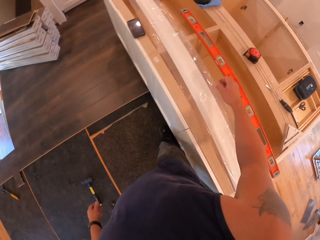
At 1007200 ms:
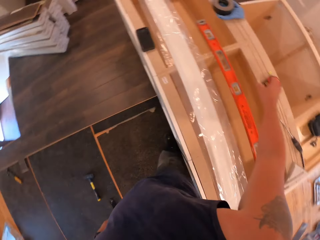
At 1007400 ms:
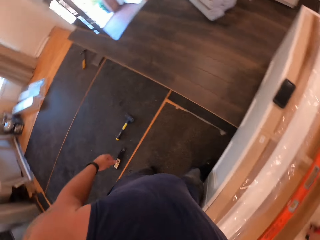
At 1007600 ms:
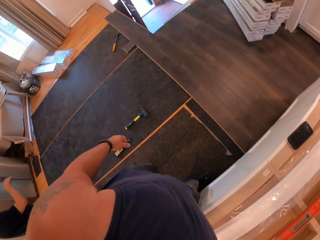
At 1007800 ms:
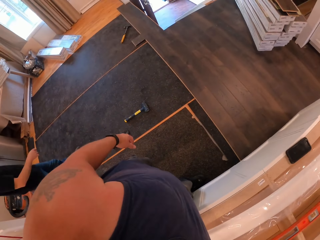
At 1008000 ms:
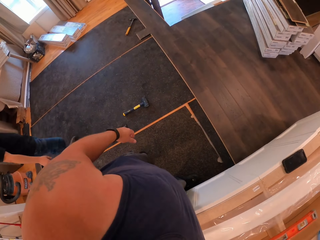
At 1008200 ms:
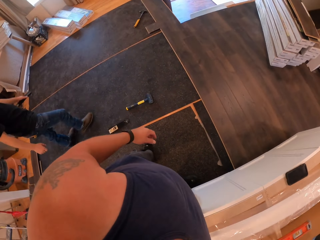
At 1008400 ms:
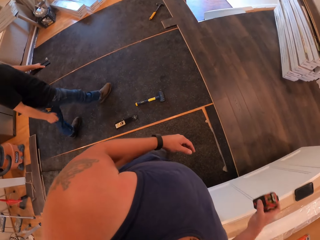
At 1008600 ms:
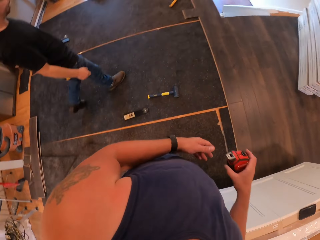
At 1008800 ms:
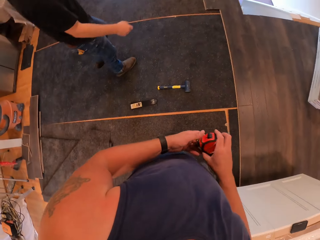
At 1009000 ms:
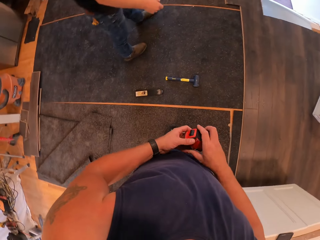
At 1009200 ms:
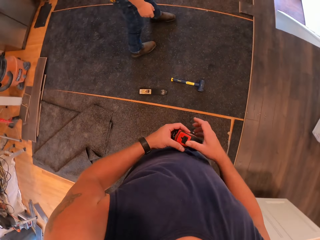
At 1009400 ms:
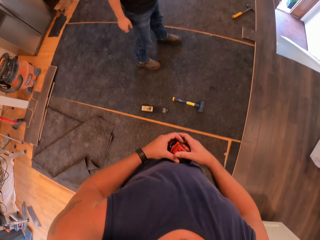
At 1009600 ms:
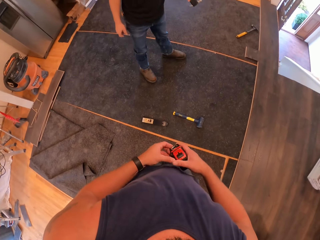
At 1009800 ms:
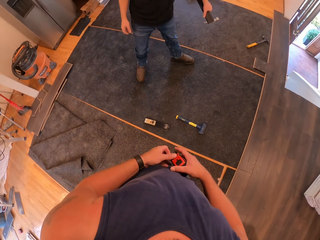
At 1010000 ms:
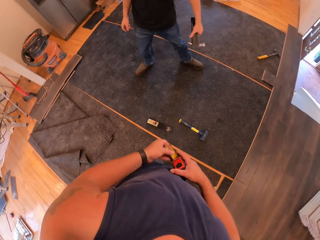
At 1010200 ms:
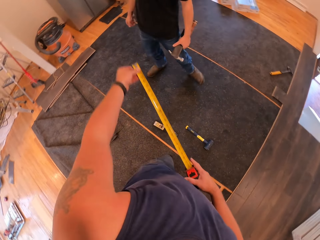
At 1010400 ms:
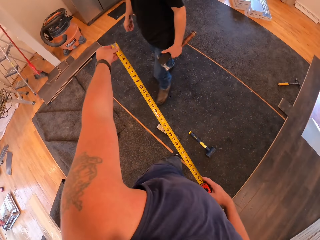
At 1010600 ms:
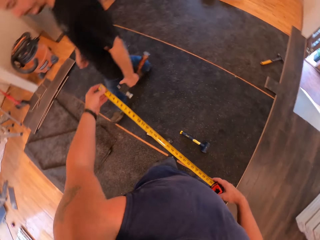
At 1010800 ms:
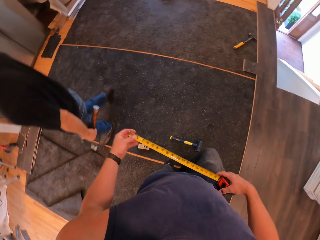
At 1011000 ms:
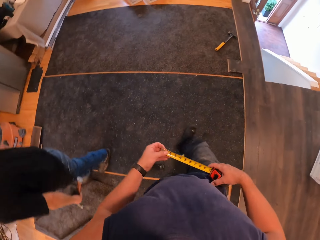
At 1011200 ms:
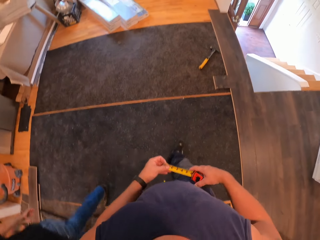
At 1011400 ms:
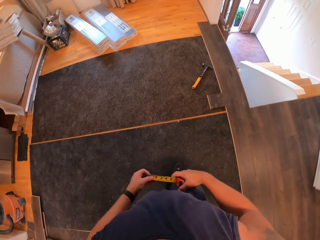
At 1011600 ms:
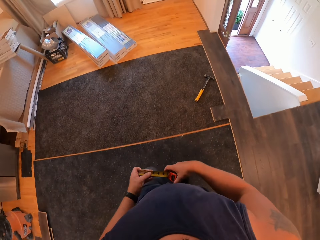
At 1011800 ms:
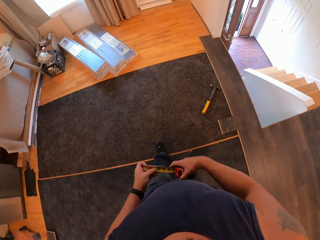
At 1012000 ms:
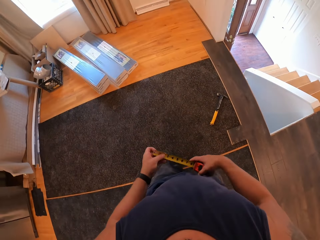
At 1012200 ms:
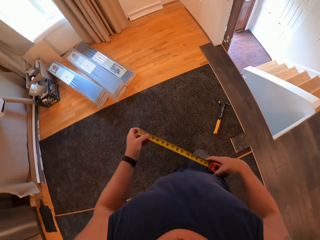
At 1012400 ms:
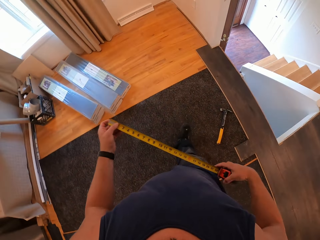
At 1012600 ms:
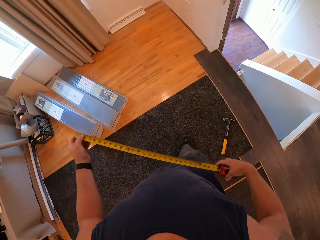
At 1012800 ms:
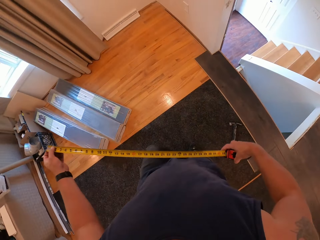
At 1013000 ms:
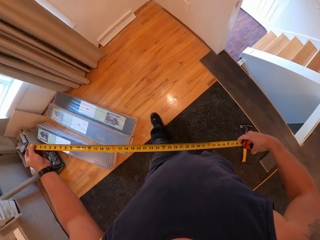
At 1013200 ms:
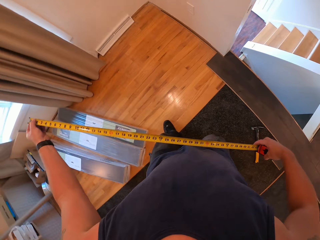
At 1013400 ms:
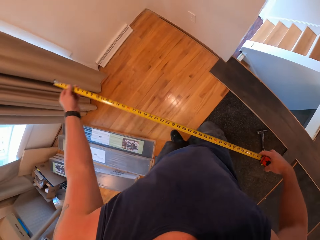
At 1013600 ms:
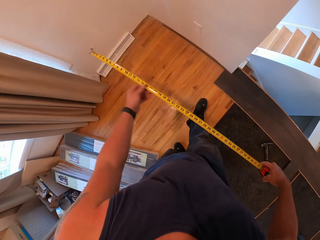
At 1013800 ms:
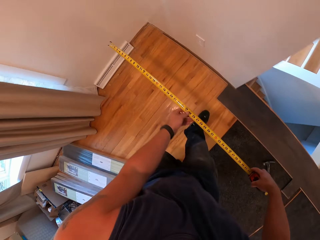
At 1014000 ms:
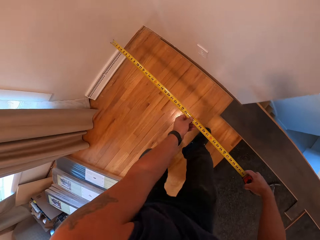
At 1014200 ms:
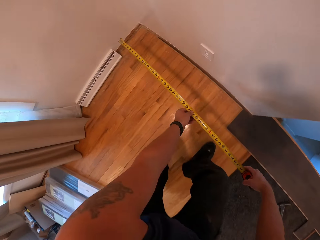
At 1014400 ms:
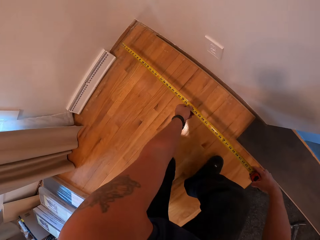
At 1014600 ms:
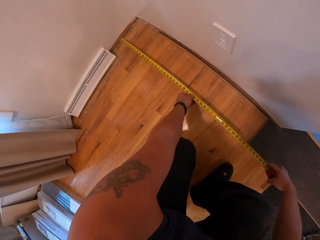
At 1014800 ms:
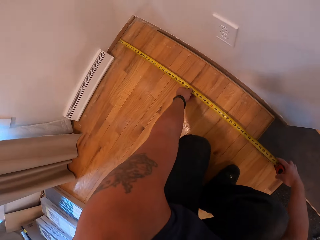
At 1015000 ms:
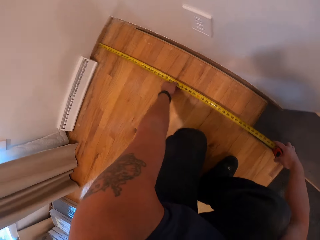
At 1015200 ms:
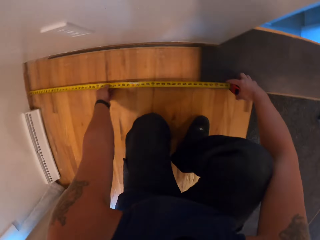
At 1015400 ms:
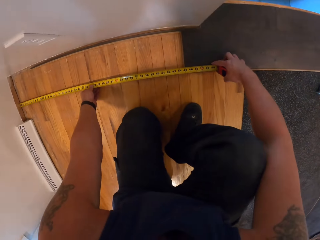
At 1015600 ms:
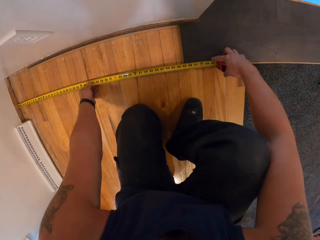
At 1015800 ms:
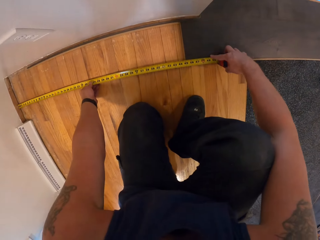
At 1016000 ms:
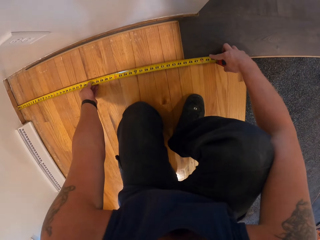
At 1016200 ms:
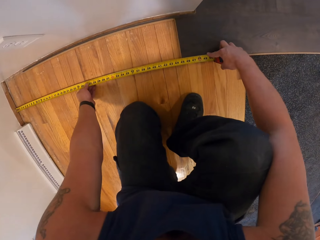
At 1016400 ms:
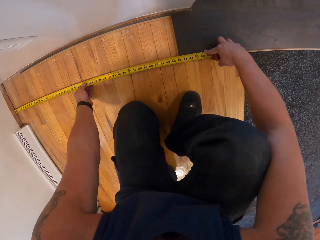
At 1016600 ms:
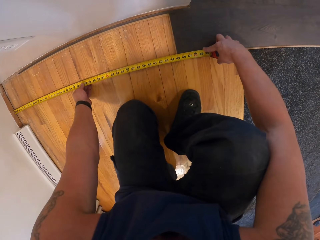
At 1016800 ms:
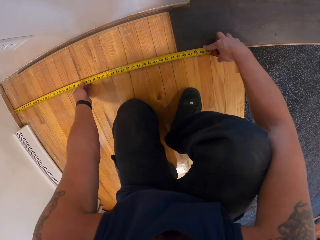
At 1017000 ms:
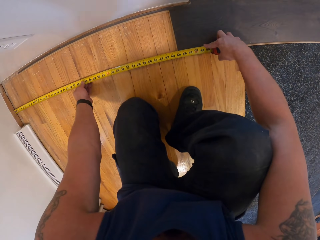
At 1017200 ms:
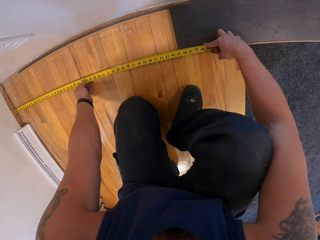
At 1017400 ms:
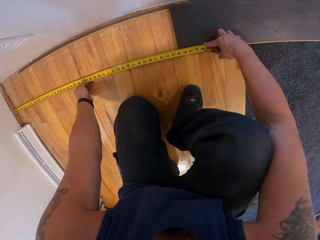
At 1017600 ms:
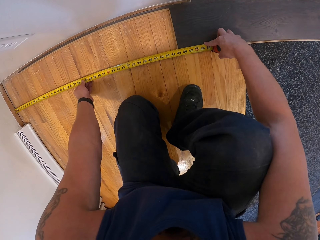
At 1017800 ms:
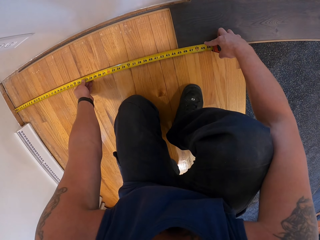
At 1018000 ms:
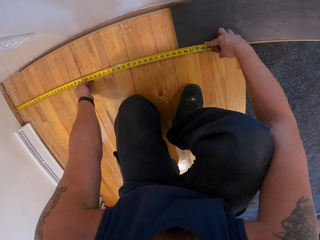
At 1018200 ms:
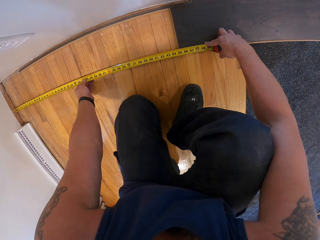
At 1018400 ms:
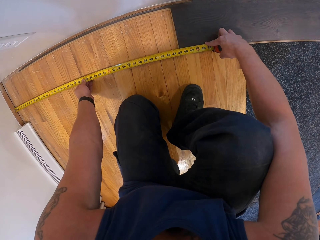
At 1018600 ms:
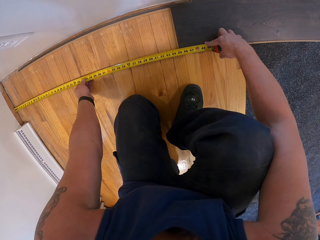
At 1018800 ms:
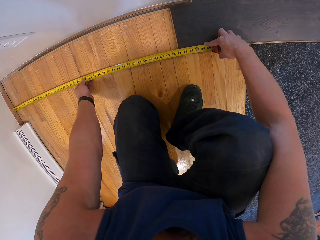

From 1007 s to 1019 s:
The camera wearer picks the tape measure. A man walks beside the camera wearer. The camera wearer pulls the tape measure. They walk to the carpet. They pull the tape. They squat and measure the floor.

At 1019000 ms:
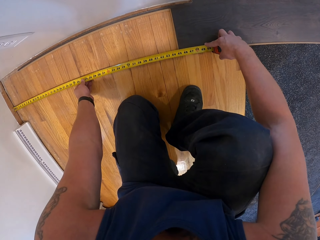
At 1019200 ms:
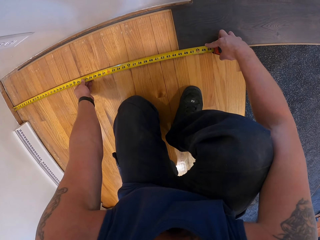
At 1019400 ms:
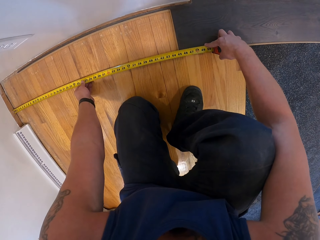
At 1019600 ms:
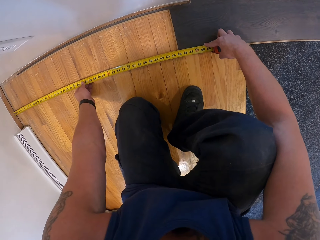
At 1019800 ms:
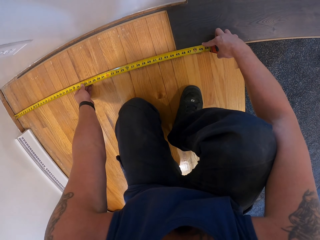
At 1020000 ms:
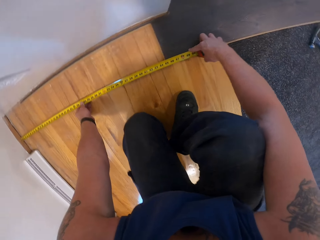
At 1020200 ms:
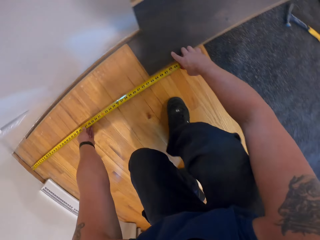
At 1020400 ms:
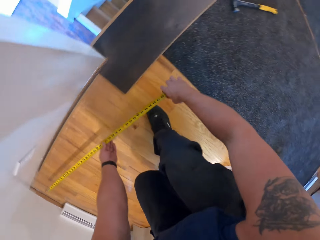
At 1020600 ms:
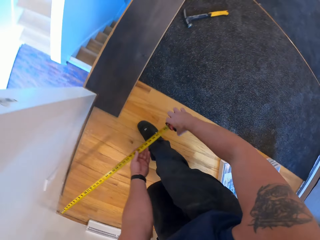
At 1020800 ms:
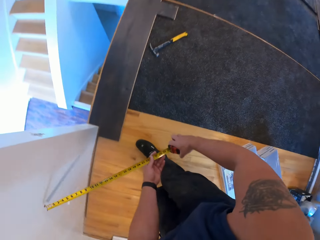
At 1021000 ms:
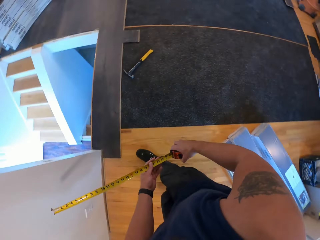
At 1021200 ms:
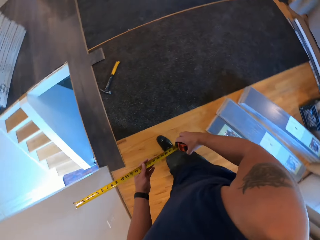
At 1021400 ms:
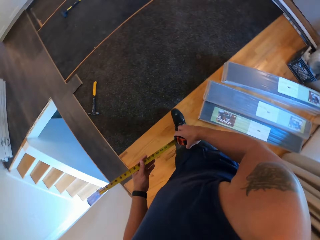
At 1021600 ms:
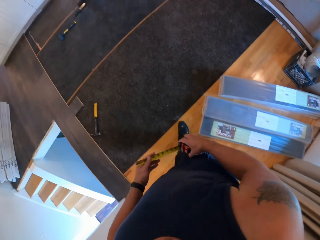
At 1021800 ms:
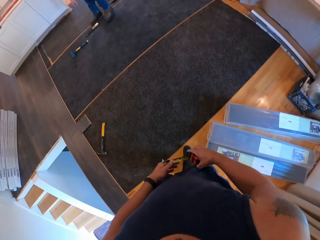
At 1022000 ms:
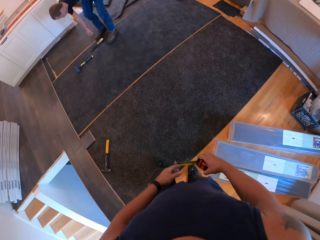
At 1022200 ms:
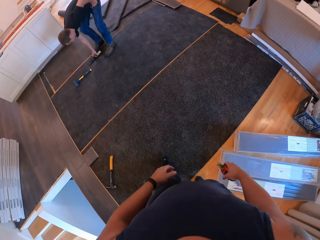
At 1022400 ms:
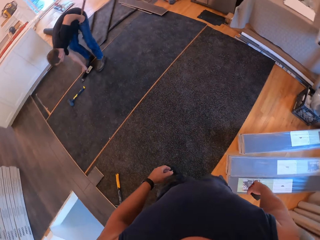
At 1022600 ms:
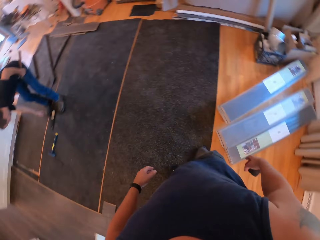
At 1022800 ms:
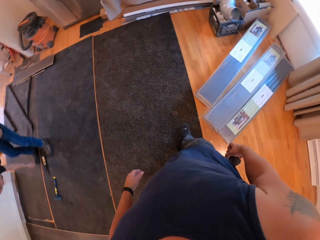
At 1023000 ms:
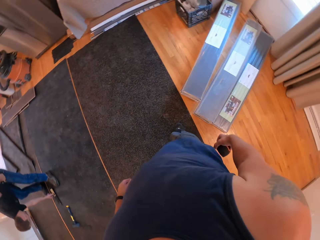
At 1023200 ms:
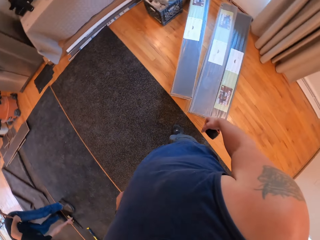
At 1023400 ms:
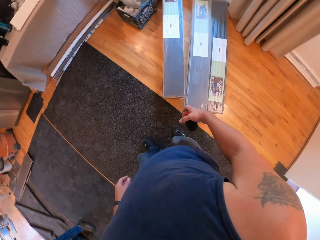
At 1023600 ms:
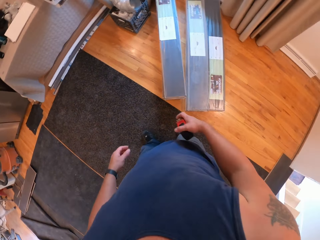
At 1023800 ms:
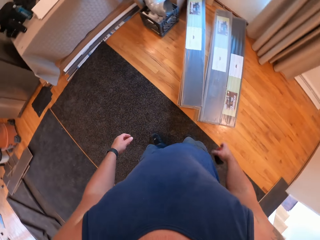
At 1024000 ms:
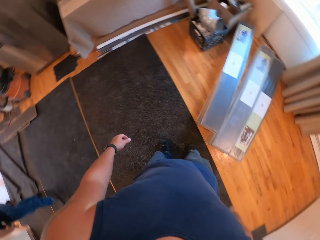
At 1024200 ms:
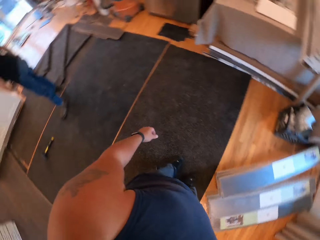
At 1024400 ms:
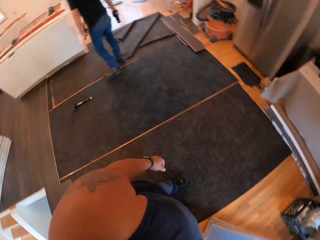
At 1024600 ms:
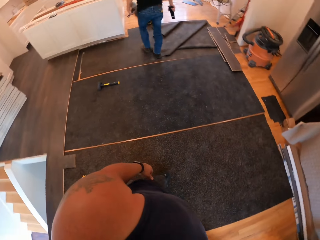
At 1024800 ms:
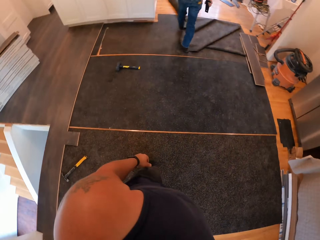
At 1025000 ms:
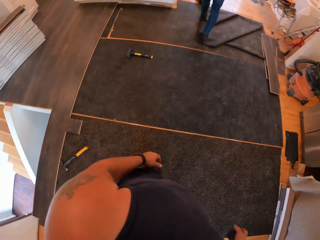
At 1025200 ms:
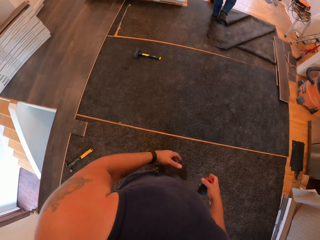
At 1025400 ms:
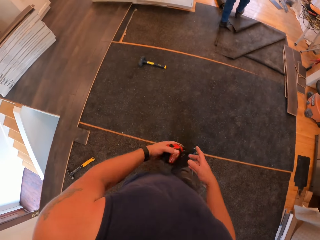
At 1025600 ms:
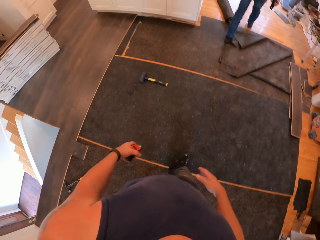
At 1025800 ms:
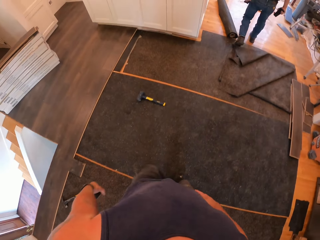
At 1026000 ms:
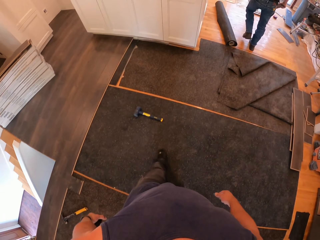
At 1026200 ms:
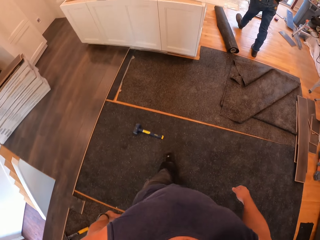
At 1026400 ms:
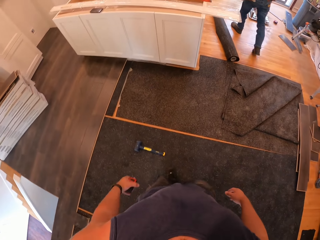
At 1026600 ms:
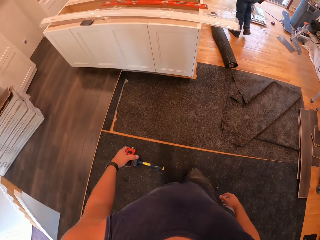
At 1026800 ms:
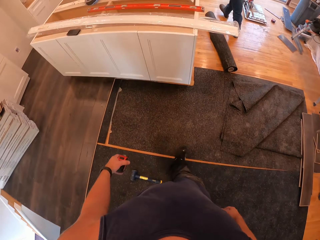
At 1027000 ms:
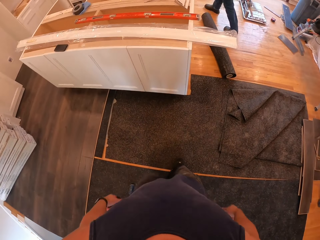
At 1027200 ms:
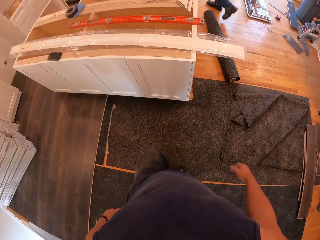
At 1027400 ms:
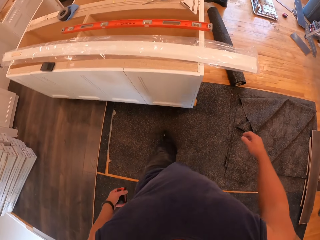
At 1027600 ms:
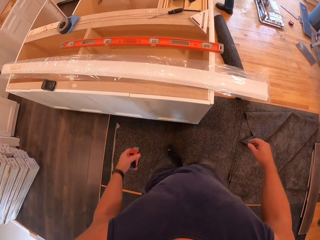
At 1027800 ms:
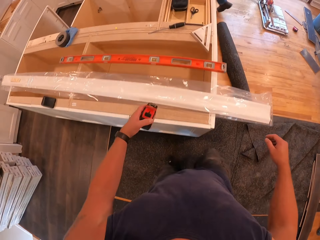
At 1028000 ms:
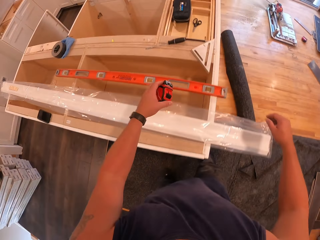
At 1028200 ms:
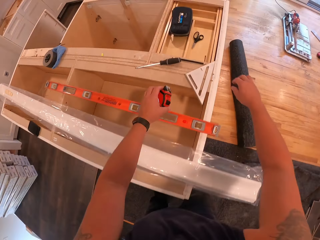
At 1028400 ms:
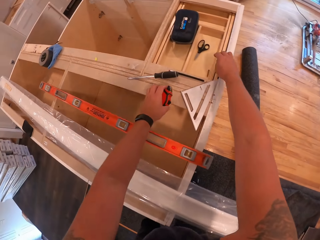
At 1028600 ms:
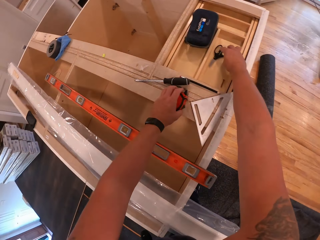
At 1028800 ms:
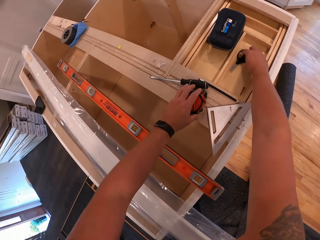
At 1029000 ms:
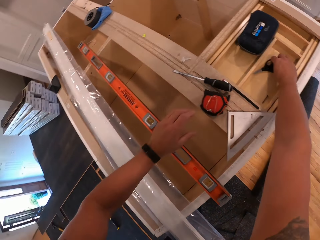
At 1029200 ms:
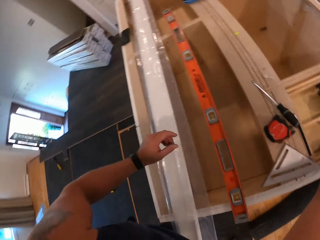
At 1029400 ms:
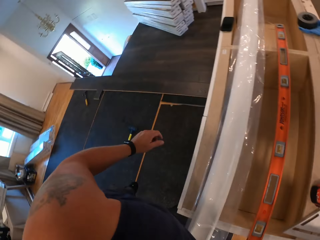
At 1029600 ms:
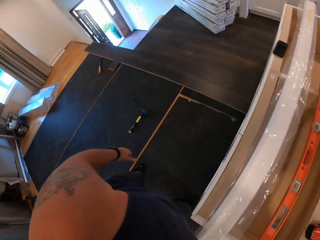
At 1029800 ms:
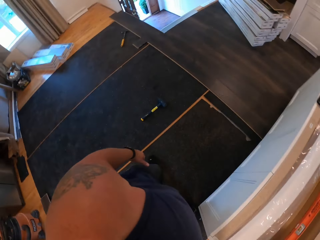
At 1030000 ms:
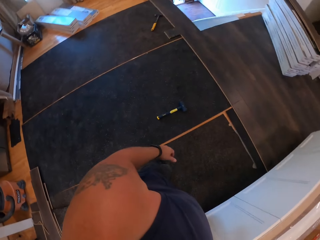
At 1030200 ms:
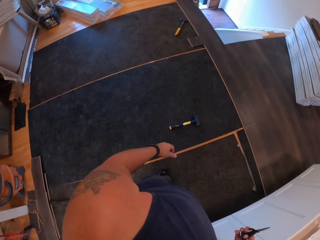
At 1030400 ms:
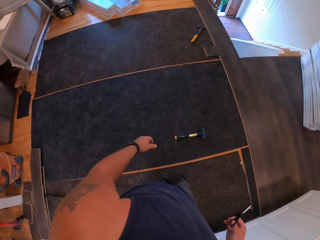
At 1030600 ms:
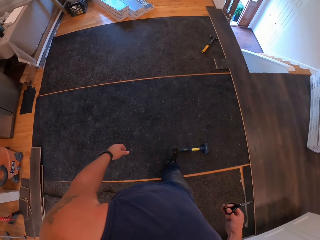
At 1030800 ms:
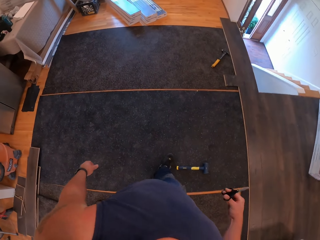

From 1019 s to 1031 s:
The camera wearer stands up. They walk around the room. They turn to the stack of carpet. A man picks something. The man walks around the room. The camera wearer passes the measuring tape to his left hand. He walks to the kitchen counter. He places the tape measure on the cabinet. He picks the scissors.
